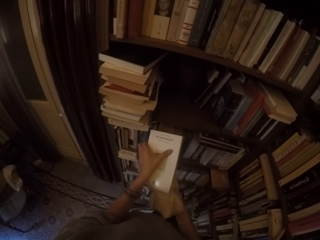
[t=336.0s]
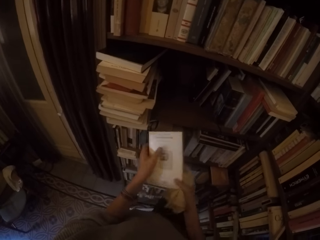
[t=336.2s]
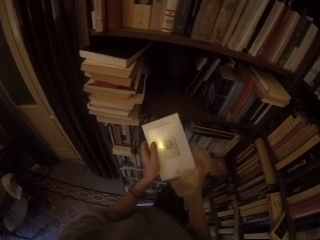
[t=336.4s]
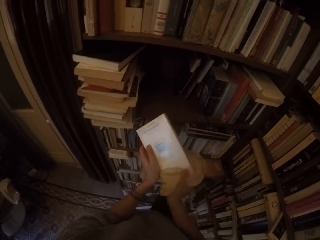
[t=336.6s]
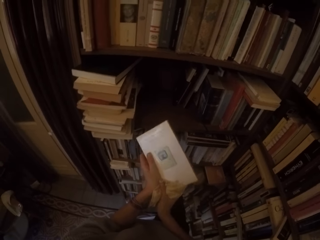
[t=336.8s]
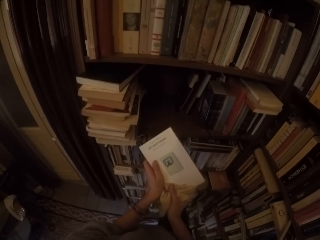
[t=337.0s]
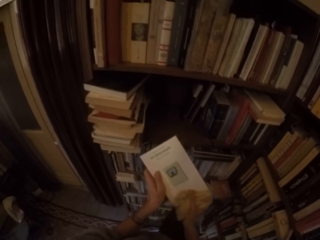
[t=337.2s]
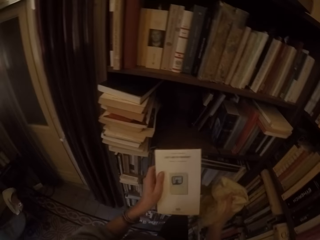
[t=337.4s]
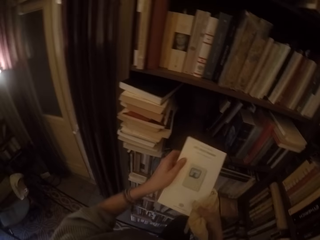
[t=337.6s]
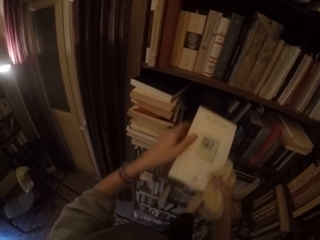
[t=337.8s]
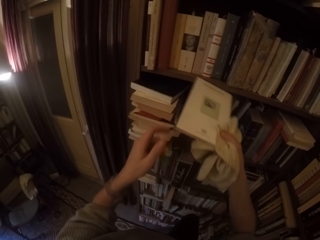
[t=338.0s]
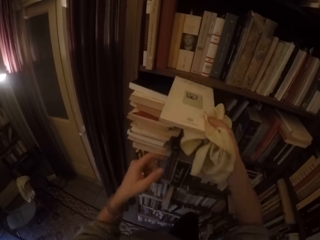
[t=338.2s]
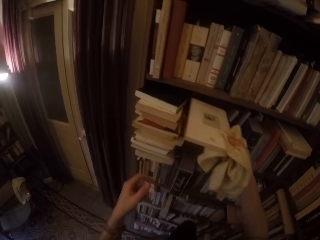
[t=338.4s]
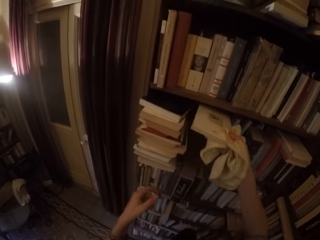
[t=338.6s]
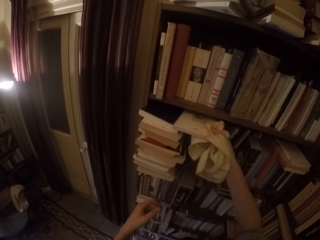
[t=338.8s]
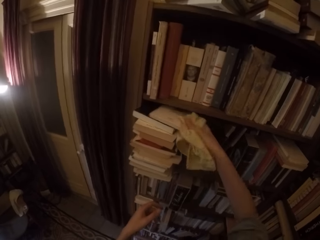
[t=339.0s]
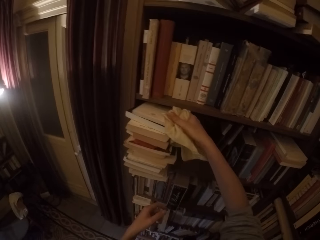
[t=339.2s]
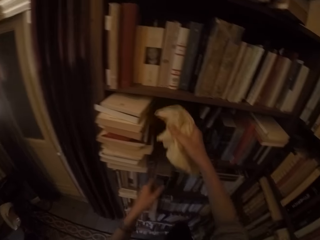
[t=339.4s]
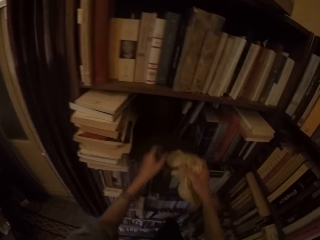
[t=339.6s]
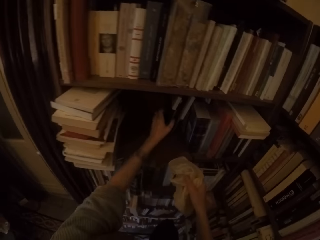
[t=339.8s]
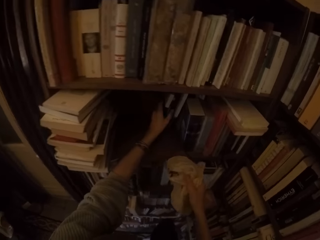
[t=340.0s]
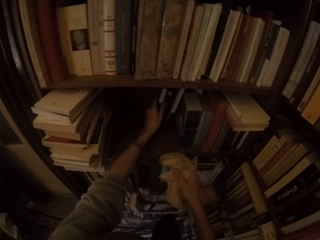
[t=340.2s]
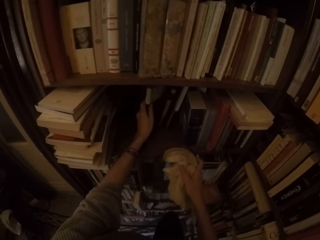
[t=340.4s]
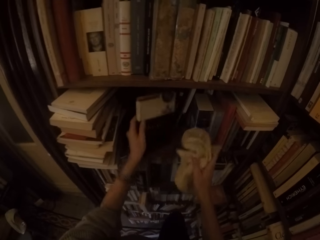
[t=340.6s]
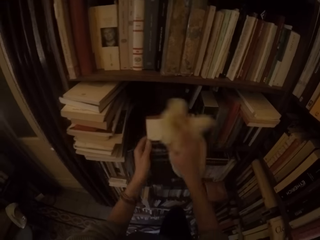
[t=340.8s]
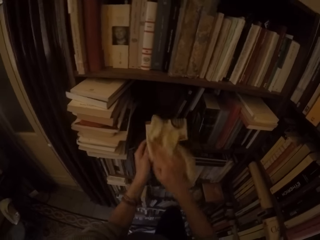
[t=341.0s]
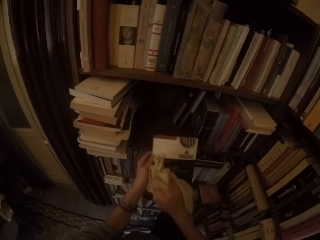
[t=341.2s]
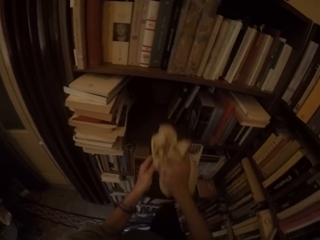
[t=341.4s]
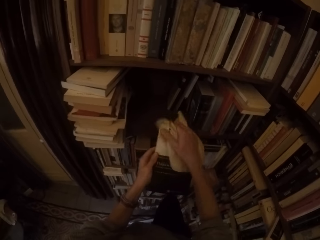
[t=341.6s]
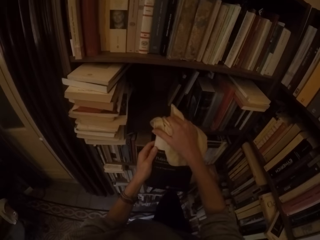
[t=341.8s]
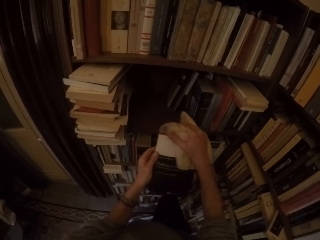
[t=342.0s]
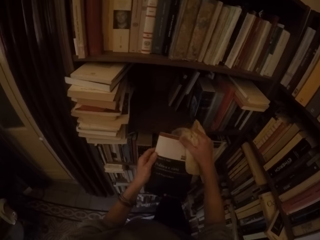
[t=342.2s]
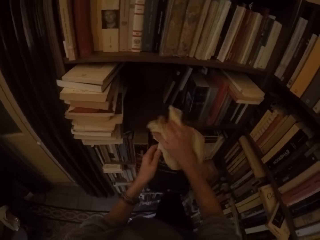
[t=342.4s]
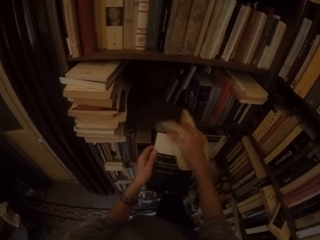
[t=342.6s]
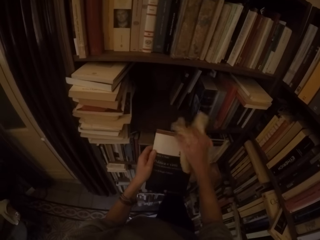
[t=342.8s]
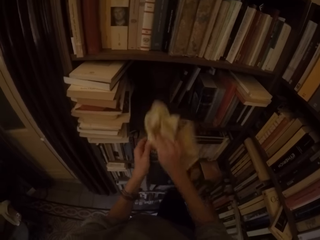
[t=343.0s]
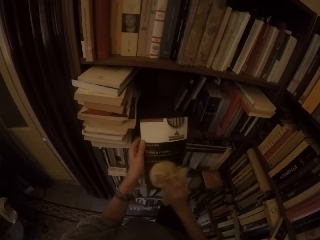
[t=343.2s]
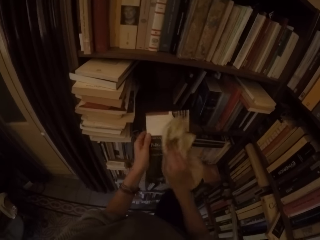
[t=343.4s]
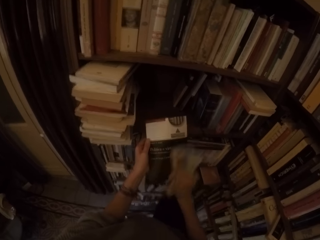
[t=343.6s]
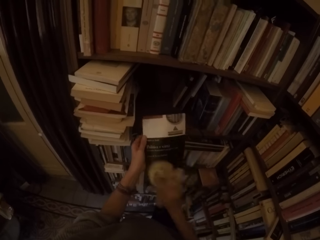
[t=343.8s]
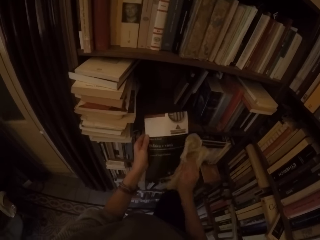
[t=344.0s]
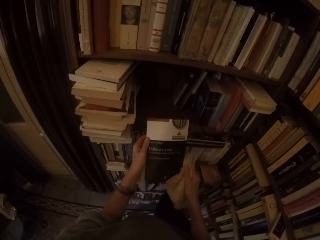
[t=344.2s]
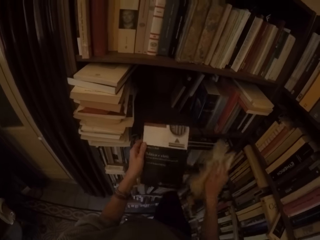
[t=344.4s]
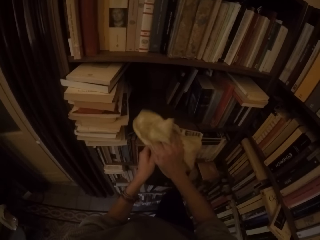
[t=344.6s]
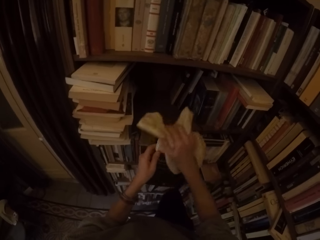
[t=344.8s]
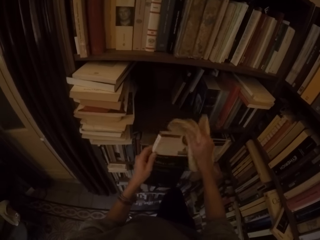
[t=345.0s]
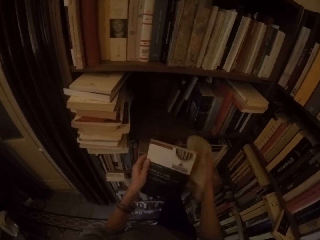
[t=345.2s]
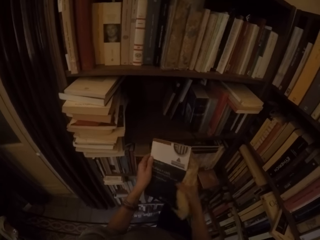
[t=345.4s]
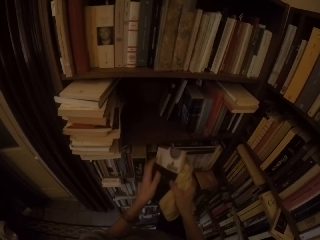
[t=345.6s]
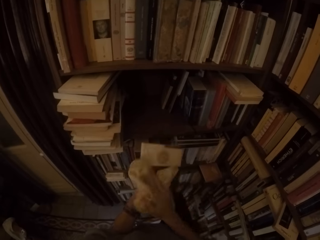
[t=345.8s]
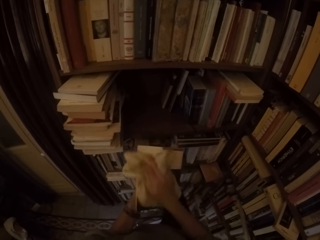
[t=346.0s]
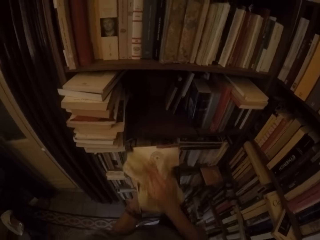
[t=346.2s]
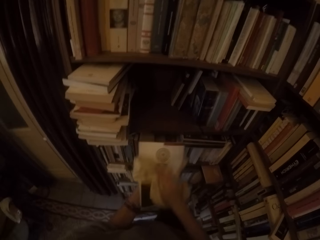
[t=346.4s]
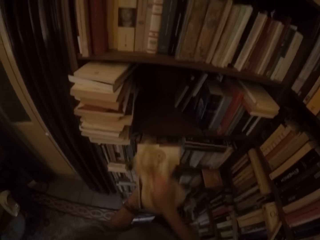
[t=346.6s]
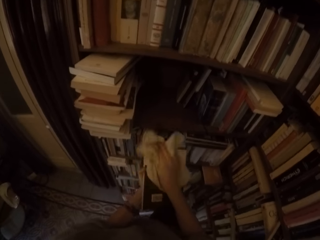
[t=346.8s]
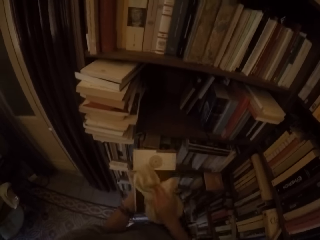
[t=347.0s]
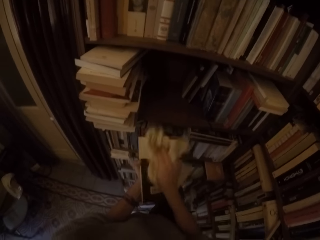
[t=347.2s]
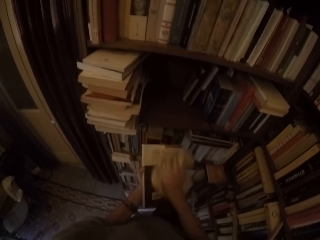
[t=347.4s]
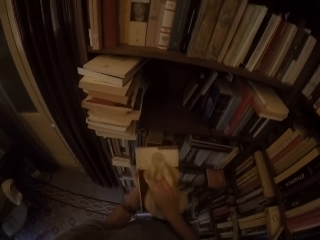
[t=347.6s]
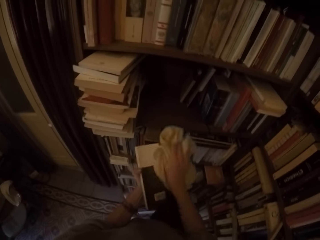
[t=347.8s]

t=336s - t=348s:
The camera wearer puts the book on the other books on the shelf with his right hand. He picks up another book from the shelf with his left hand. He wipes the book with the towel in his right hand.

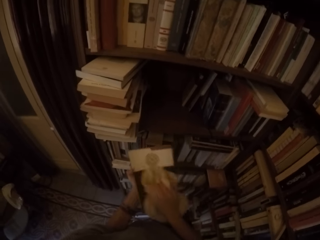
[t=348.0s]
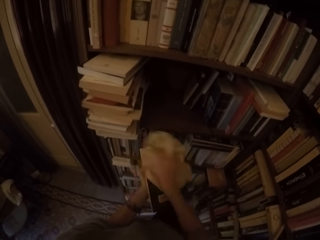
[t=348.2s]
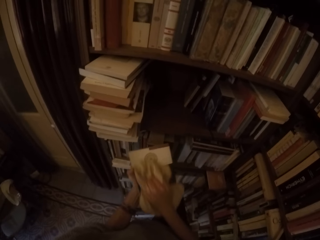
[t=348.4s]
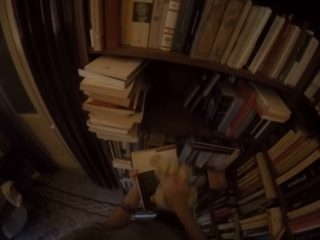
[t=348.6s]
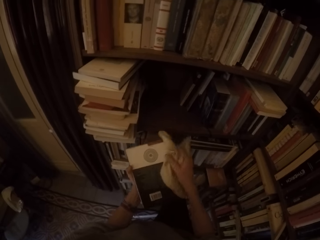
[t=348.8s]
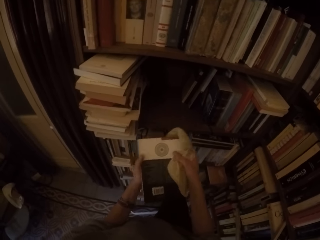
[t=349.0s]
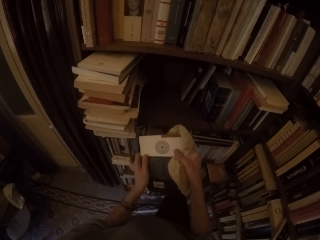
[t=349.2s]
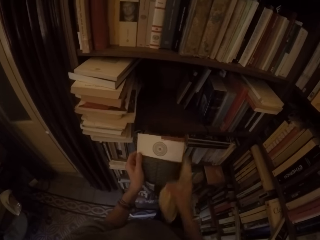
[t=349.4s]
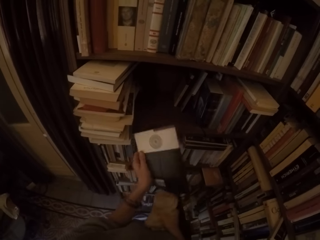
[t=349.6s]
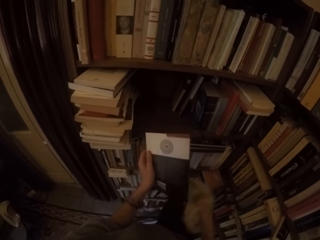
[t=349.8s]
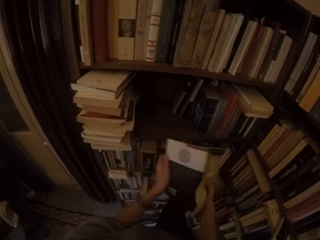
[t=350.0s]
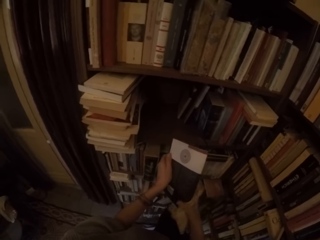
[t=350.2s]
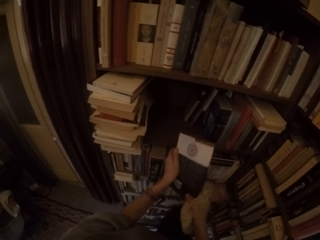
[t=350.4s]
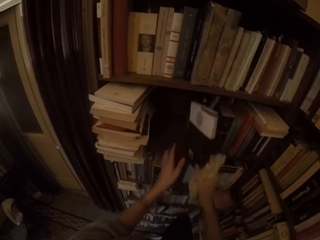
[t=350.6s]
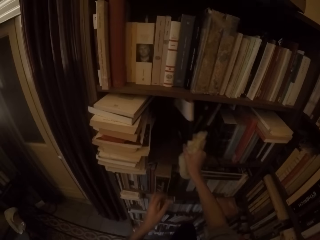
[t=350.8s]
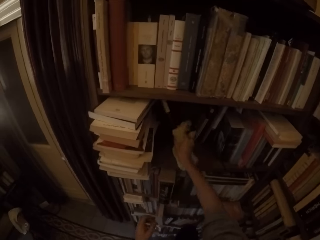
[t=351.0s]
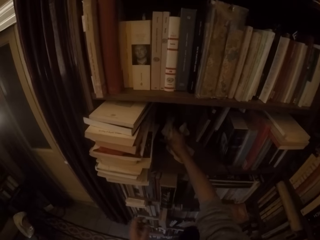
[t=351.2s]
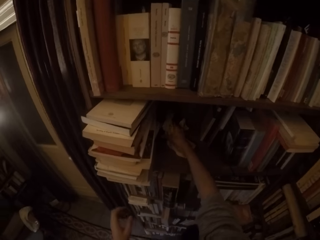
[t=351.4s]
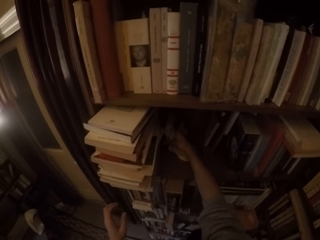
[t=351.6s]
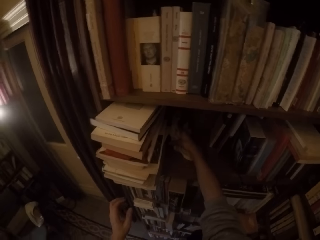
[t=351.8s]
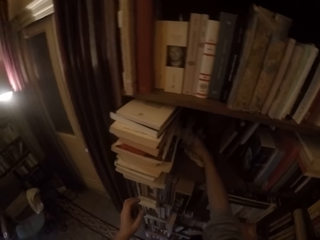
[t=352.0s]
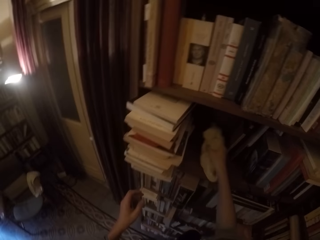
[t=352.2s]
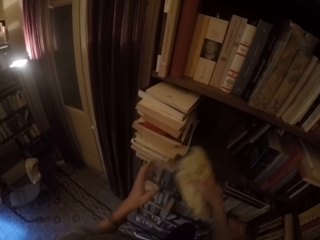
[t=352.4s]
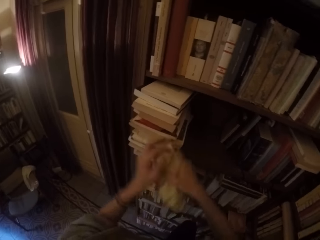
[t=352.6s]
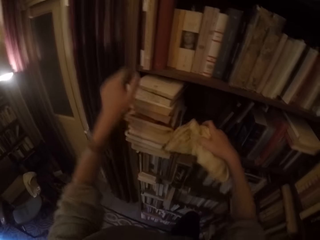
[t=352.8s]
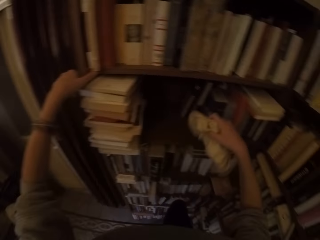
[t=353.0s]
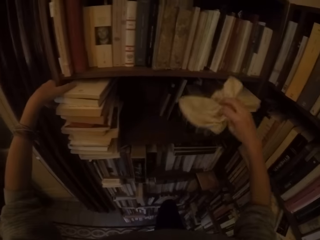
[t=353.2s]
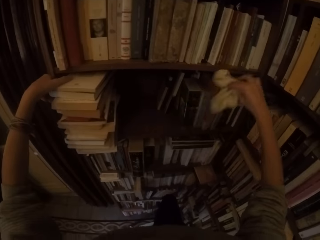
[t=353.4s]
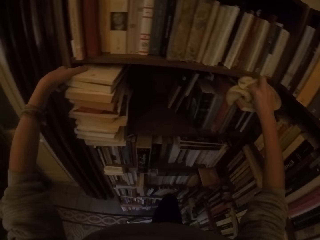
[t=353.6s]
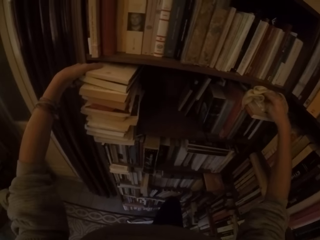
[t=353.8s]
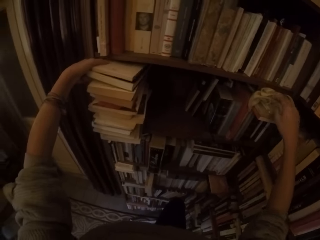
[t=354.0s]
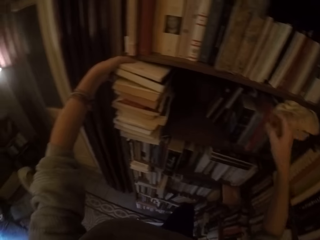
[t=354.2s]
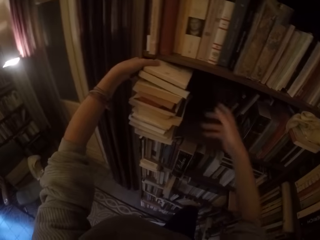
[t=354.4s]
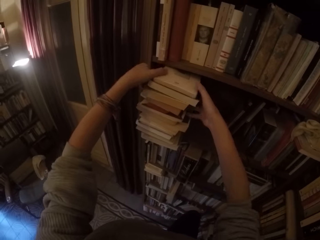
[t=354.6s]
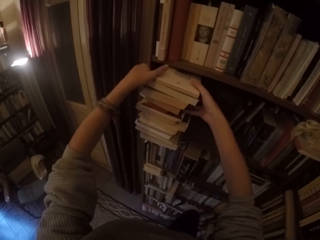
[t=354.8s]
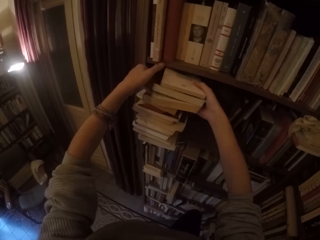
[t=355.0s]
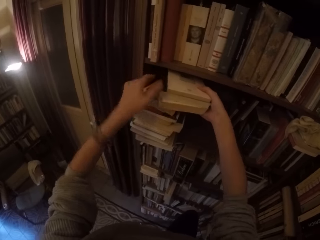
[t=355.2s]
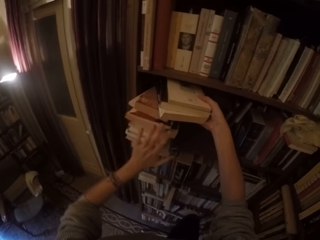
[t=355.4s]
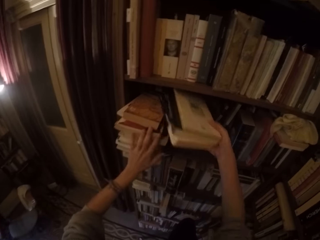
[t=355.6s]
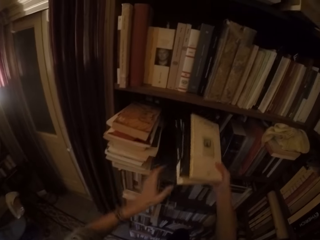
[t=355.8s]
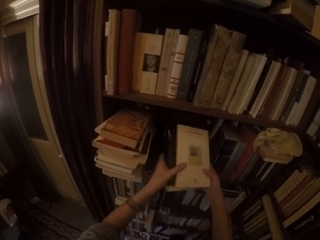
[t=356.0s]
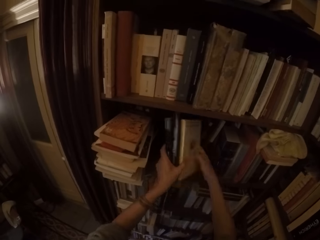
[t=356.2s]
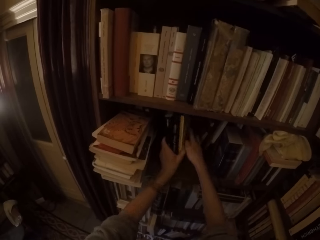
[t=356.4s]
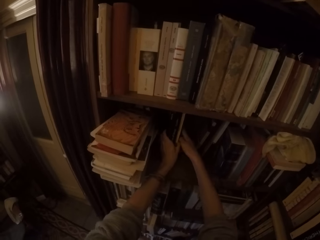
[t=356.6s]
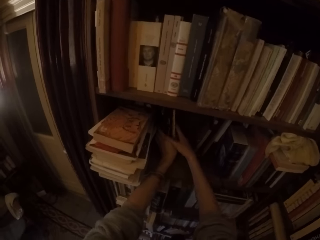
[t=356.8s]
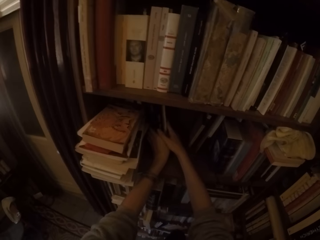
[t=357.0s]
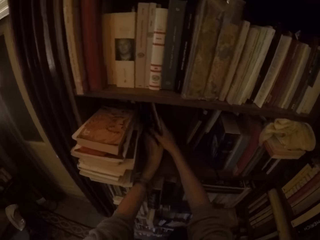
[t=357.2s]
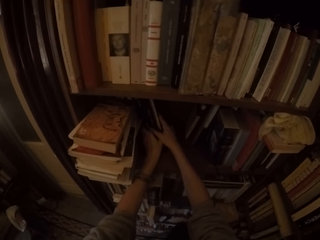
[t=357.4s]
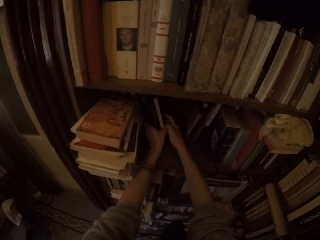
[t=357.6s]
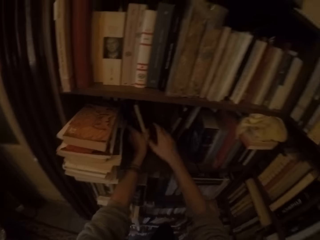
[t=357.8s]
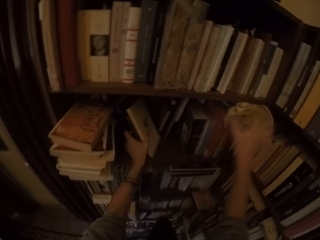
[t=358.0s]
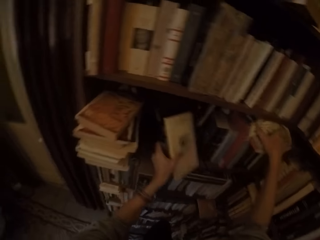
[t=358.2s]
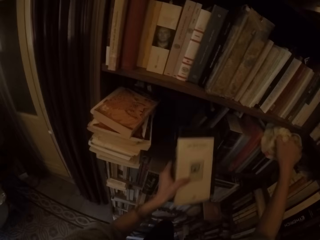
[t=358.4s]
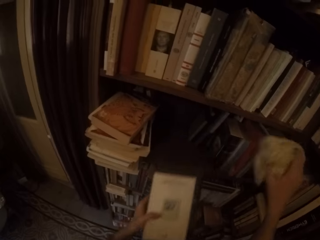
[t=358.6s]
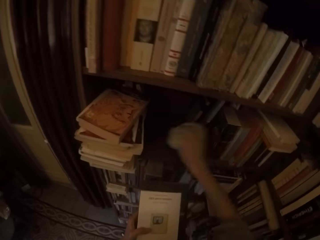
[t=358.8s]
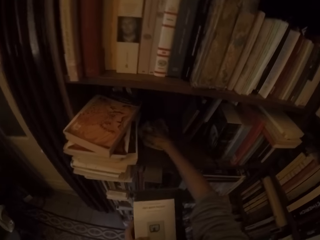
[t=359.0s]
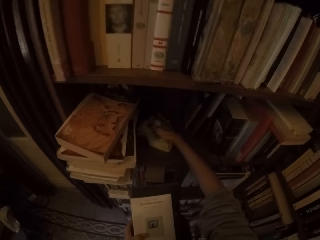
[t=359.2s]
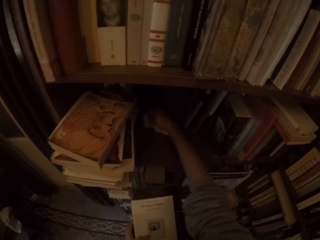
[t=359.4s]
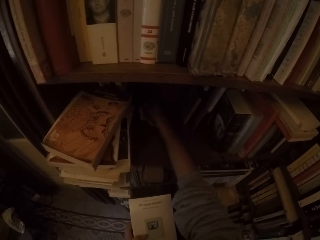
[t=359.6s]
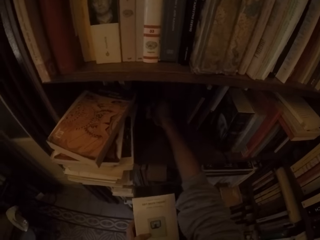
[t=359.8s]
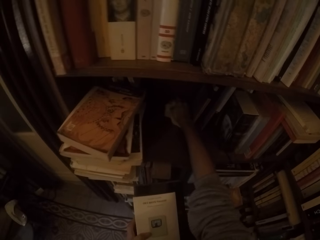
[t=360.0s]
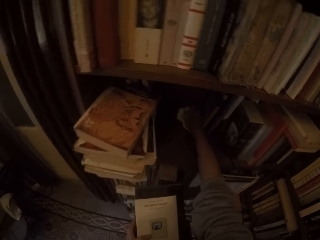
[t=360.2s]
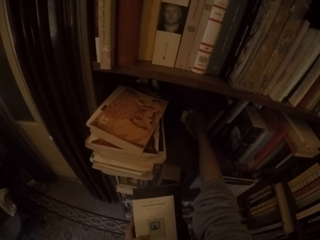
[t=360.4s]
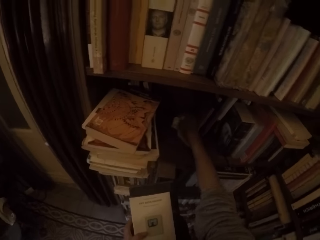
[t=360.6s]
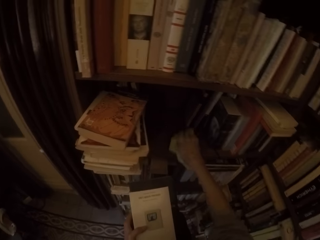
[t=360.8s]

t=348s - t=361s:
The camera wearer puts the book on the shelf with his right hand. He puts the towel on the books. He picks up three books from the shelf with his right hand. He puts the books on the shelf with both hands. He picks up the three books from the shelf with his left hand. He wipes the shelf with the towel in his right hand.
